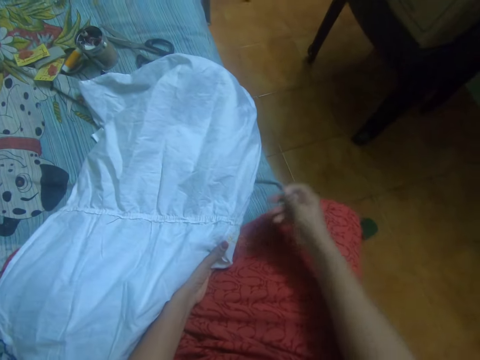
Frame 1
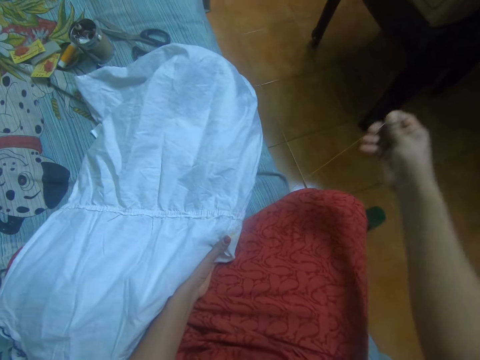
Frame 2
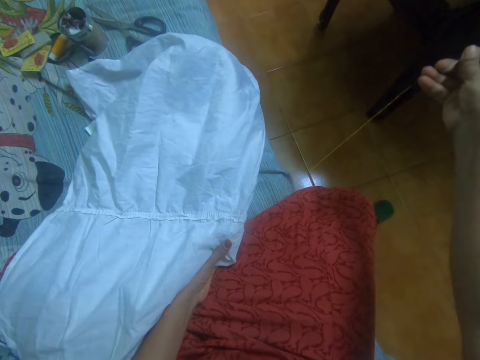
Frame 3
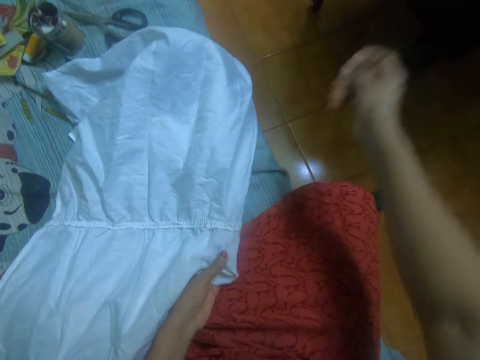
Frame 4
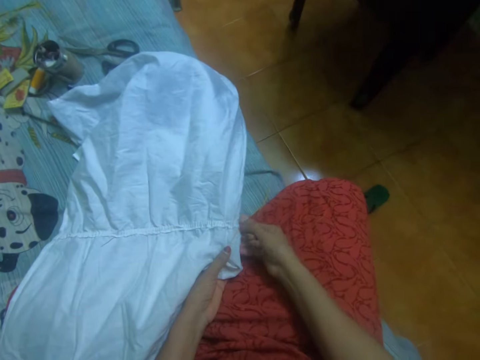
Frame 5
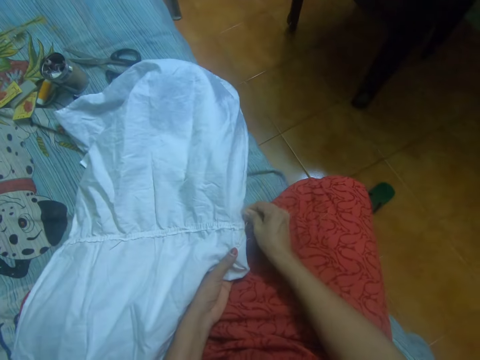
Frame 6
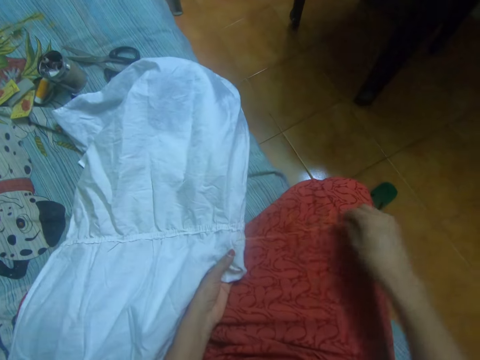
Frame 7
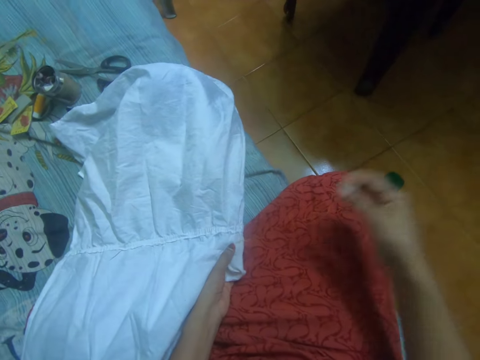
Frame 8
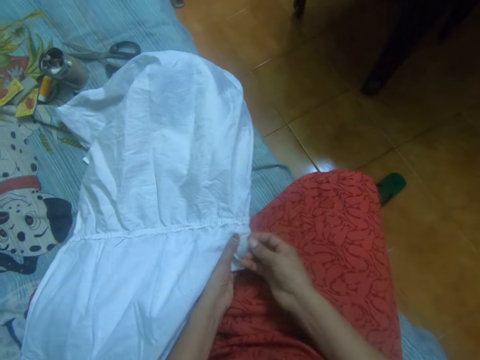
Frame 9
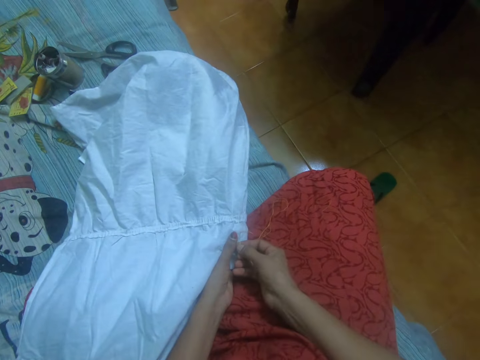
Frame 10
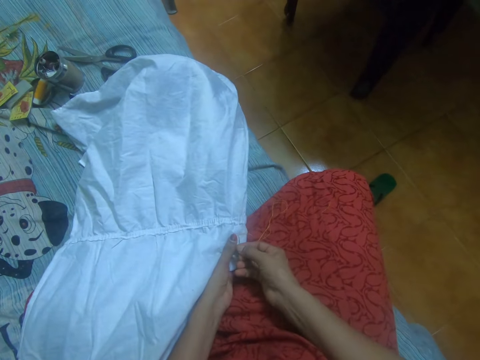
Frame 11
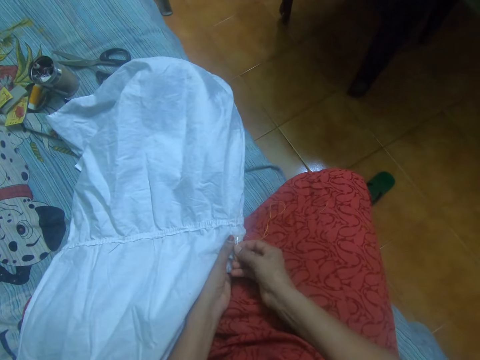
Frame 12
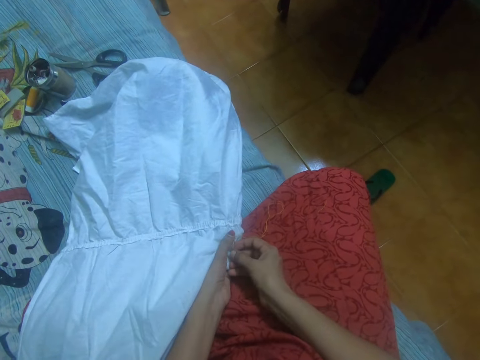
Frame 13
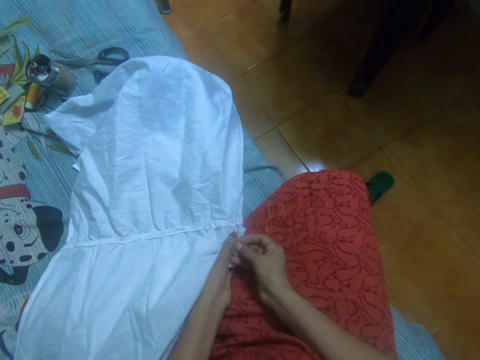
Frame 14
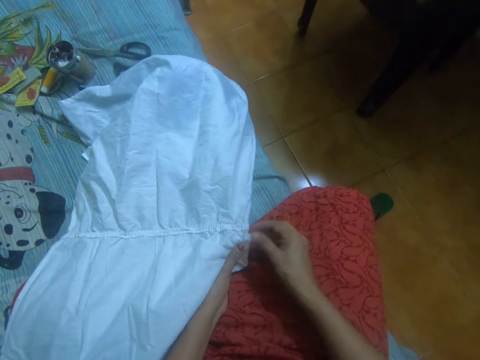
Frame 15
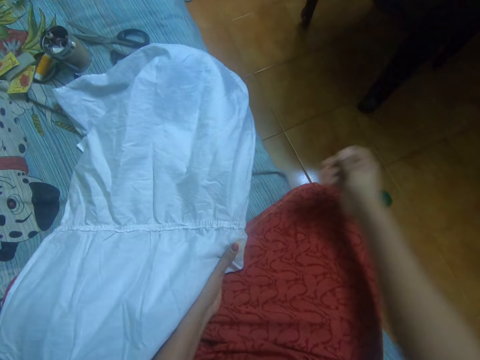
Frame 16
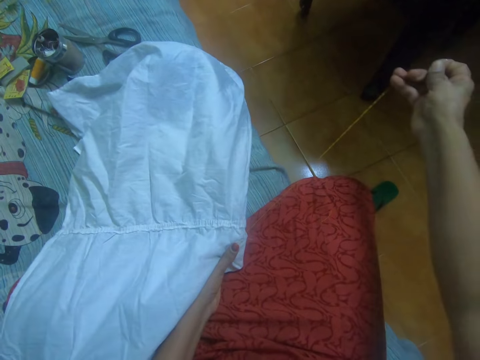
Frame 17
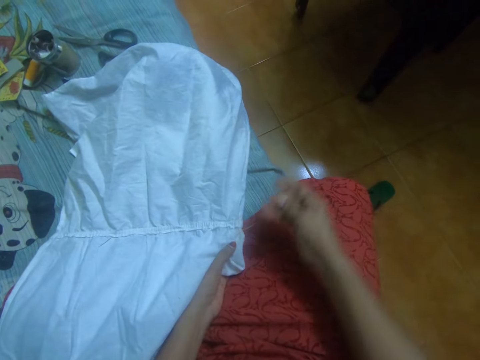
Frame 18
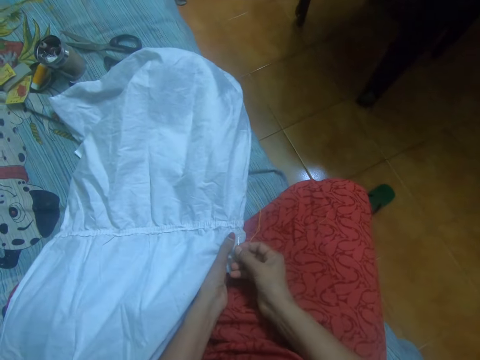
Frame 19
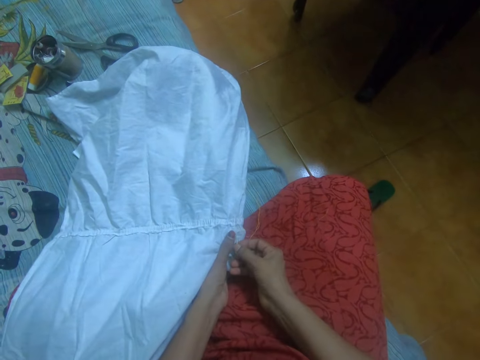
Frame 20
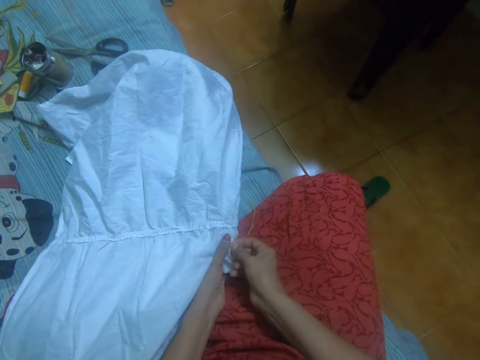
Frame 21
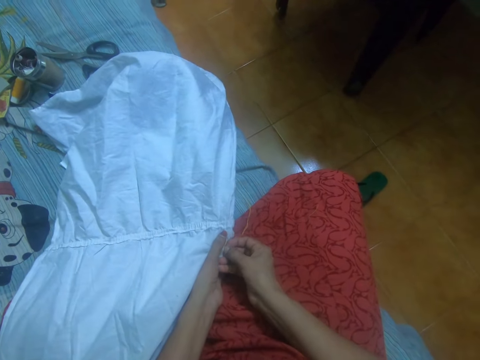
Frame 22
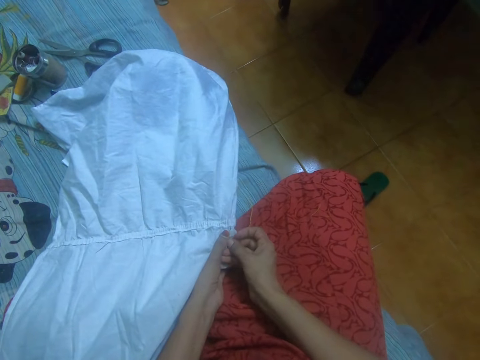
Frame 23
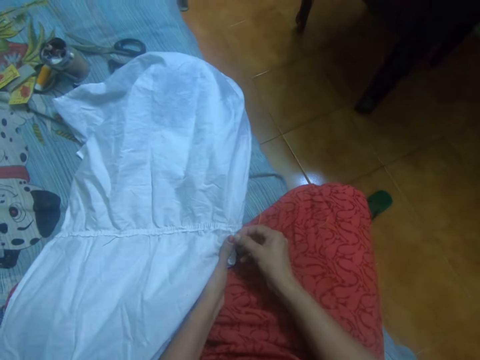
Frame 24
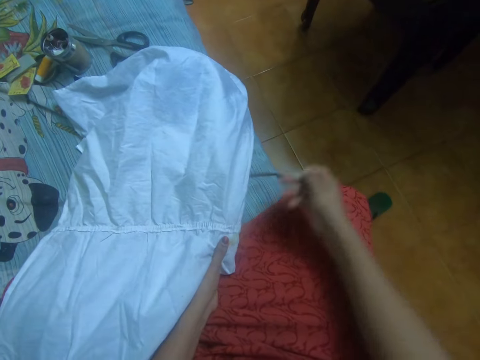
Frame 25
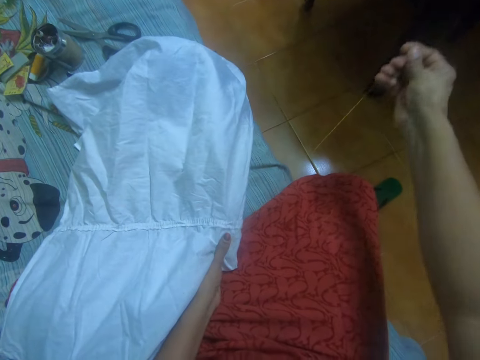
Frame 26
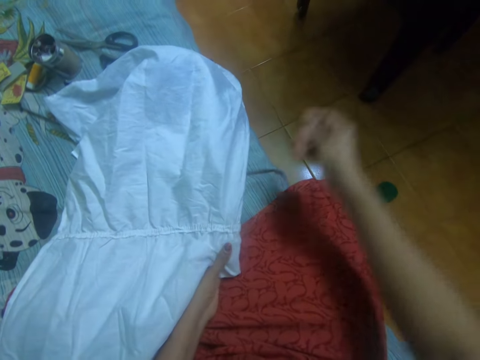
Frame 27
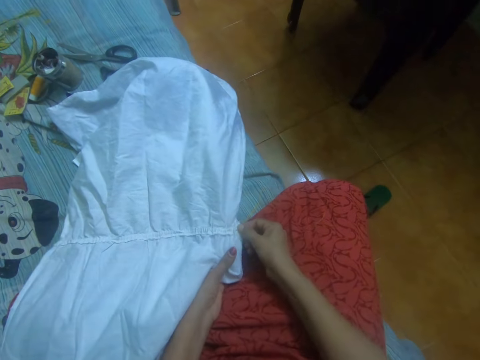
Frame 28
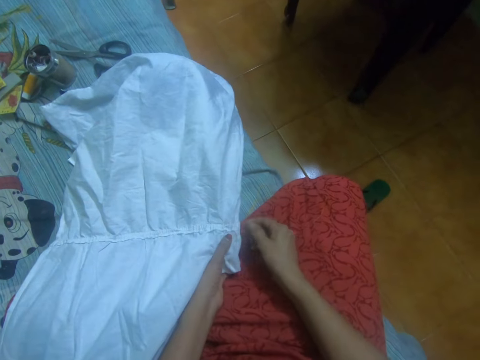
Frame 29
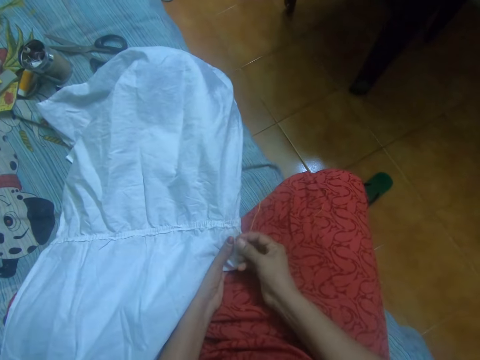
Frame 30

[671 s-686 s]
The camera wearer pulls the hand stitching needle. They adjust the stitching thread. They stitch a cloth. They pull the hand stitching needle. They adjust the stitching thread. They stitch the cloth. They pull the hand stitching needle. They adjust the stitching thread.

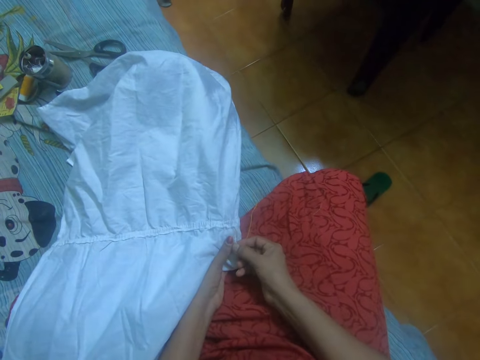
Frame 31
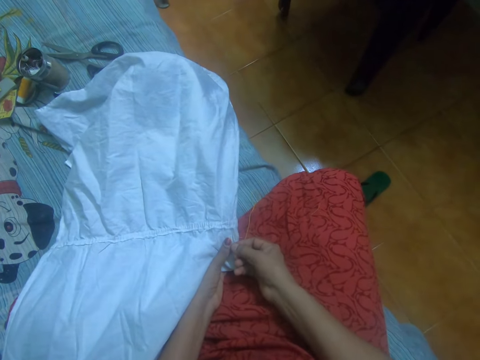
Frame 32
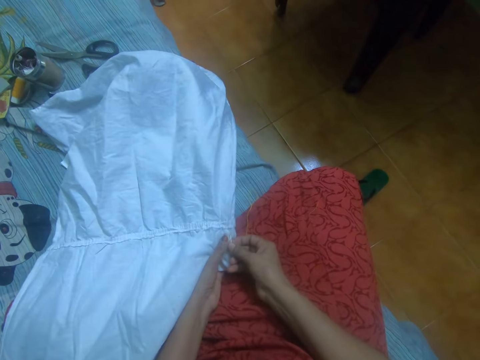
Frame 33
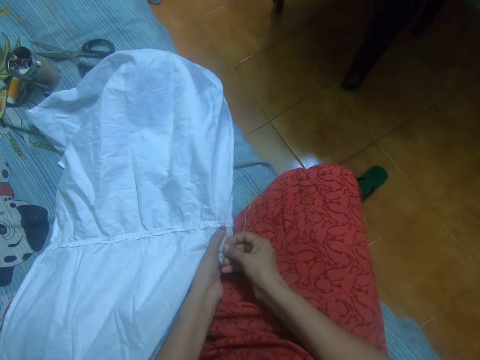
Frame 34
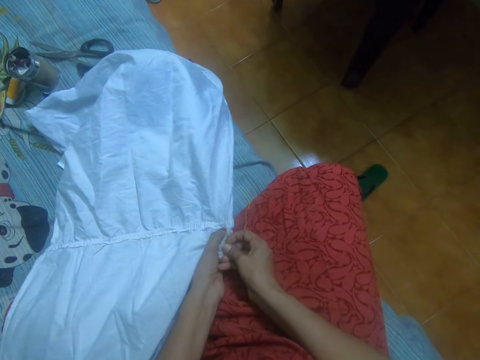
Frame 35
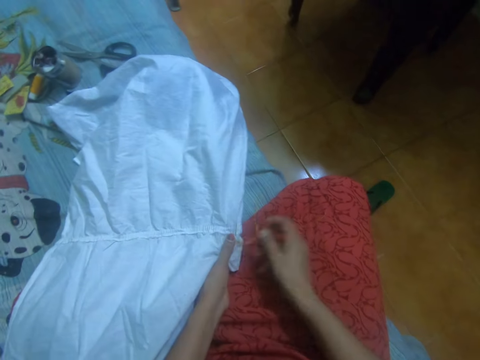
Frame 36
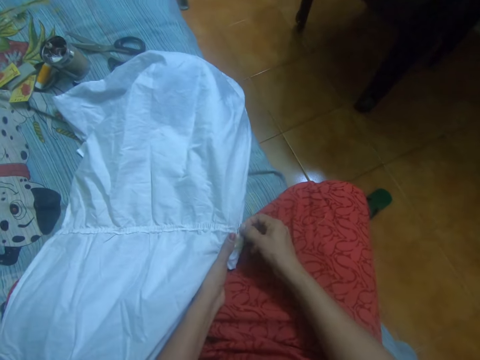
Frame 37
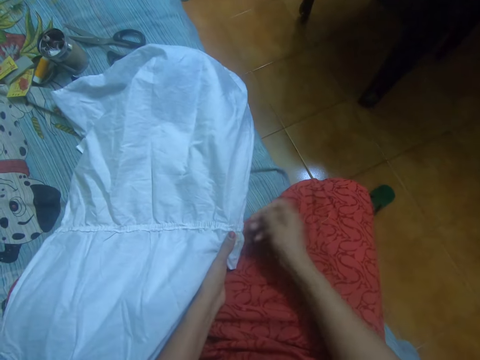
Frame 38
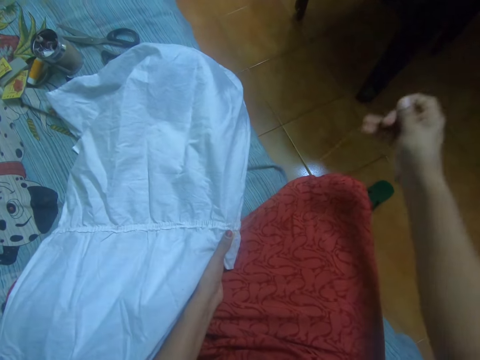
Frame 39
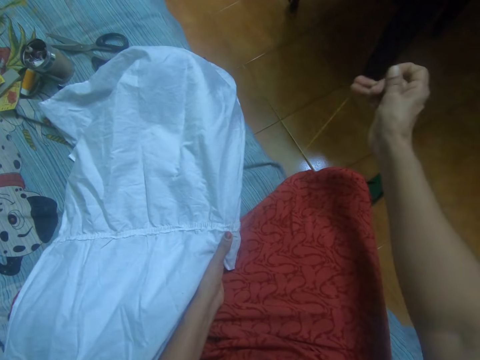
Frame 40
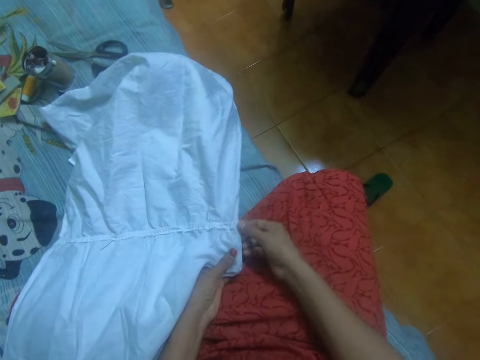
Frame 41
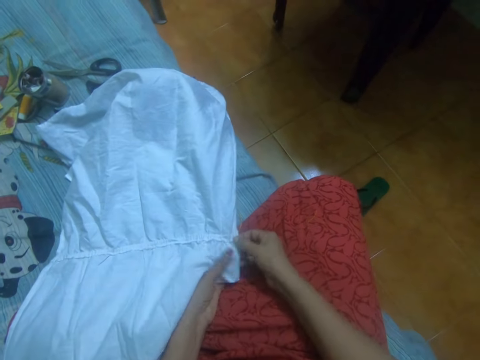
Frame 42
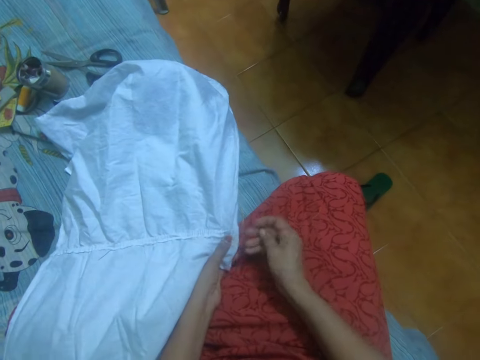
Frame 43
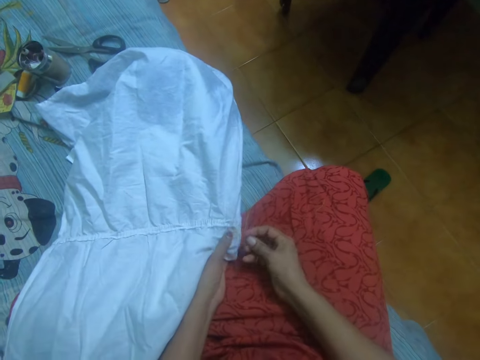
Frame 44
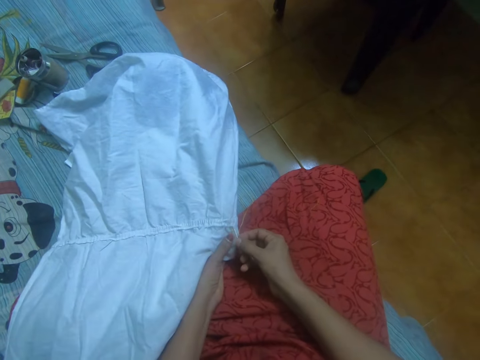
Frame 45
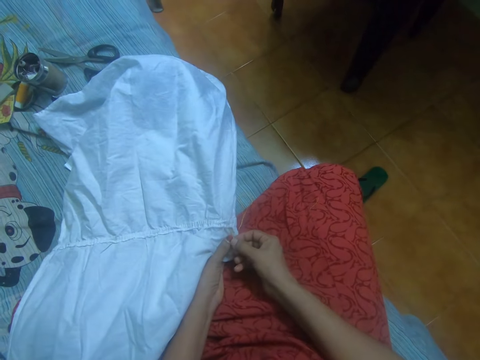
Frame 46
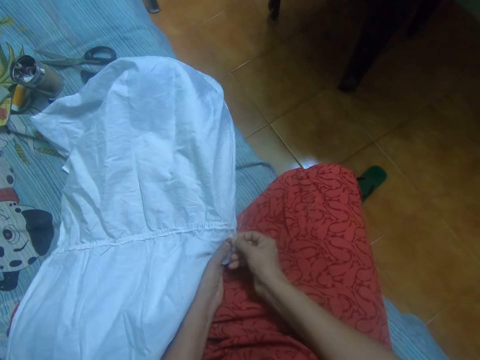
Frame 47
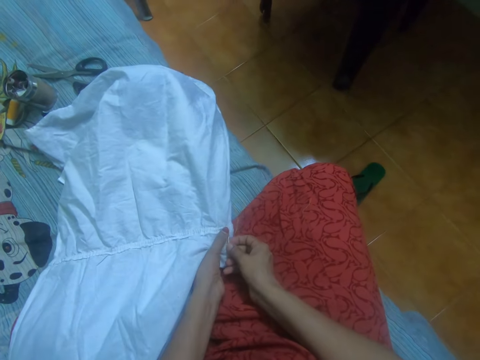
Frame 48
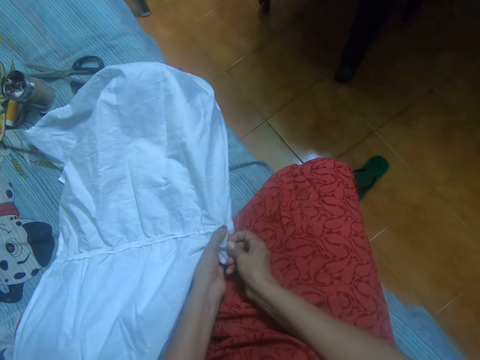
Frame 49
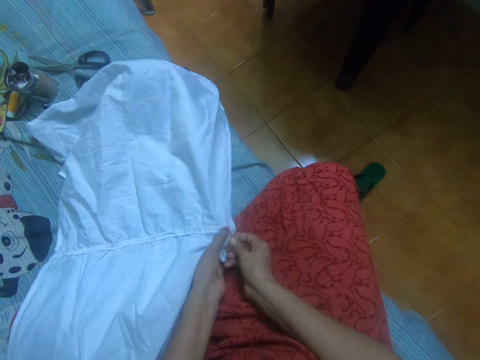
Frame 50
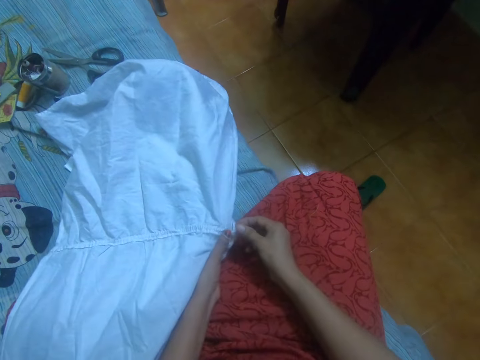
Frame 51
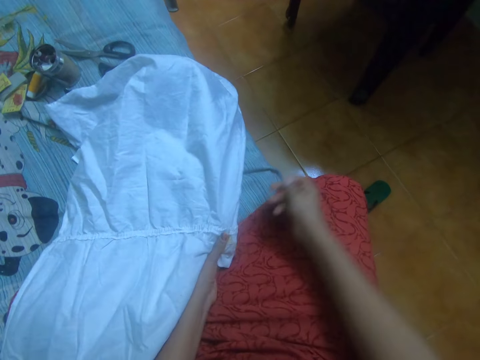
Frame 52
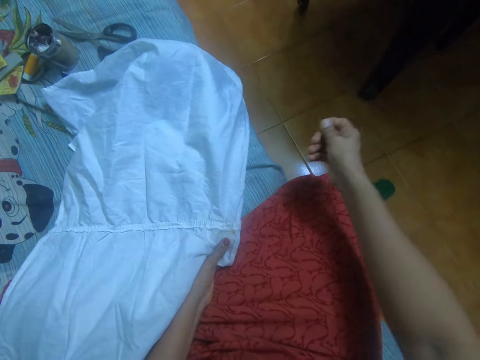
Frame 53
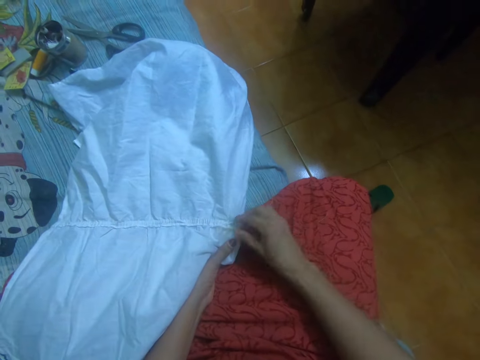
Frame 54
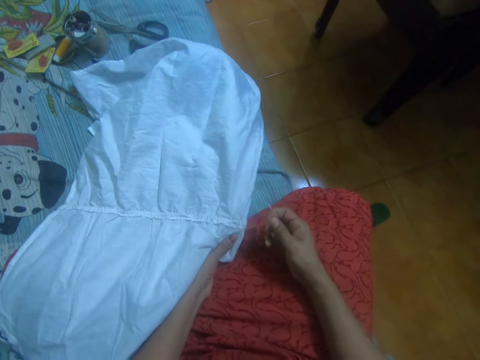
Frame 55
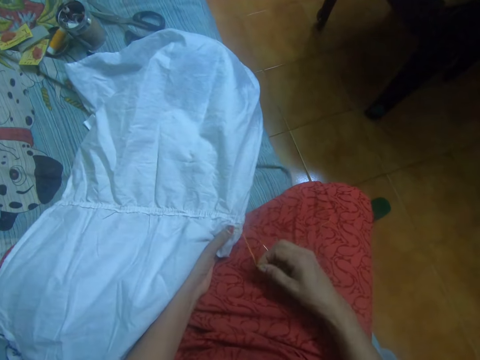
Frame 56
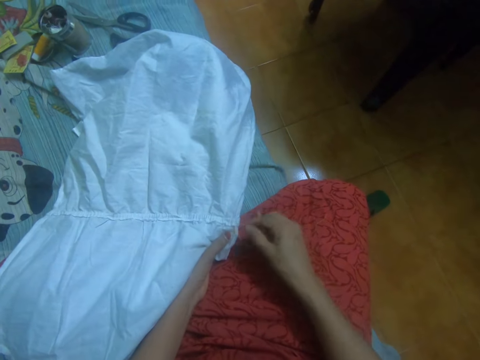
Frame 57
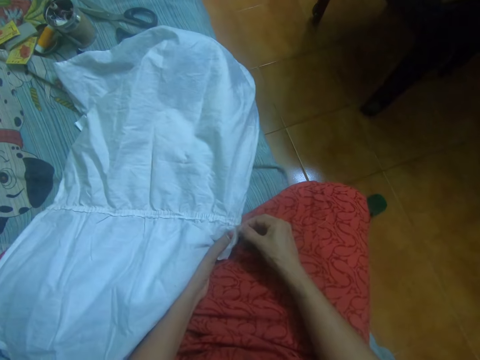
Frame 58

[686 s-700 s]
The camera wearer stitches a cloth. They pull the hand stitching needle. They adjust the stitching thread. They stitch the cloth. They pull the hand stitching needle.
